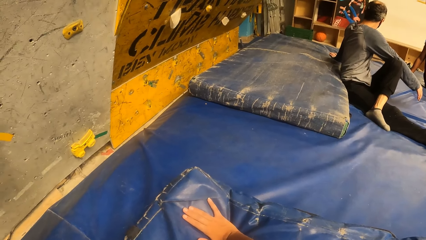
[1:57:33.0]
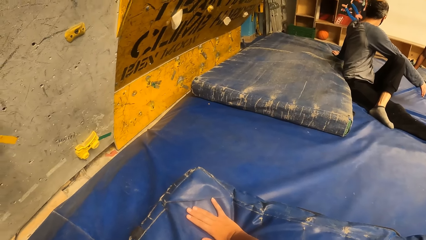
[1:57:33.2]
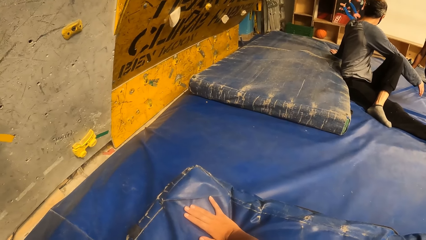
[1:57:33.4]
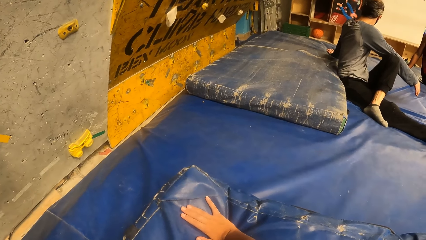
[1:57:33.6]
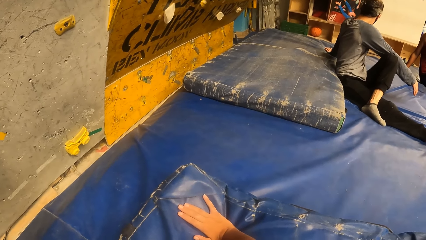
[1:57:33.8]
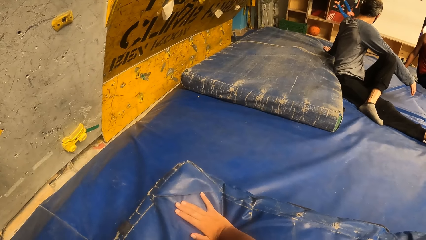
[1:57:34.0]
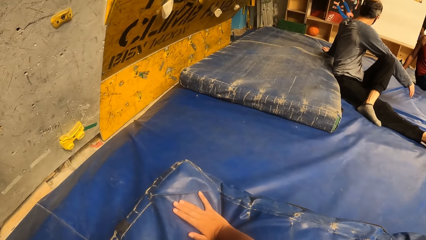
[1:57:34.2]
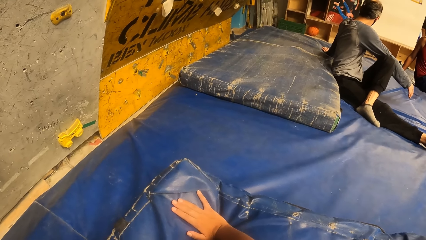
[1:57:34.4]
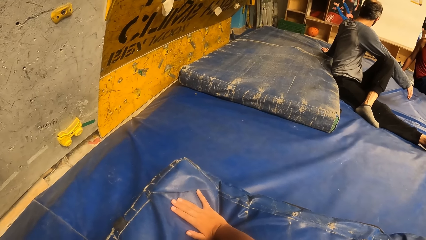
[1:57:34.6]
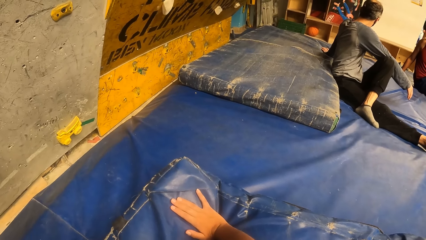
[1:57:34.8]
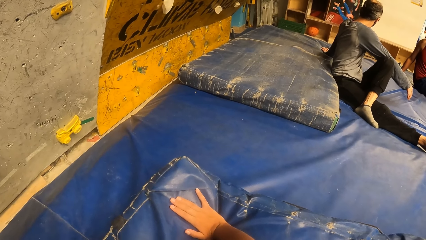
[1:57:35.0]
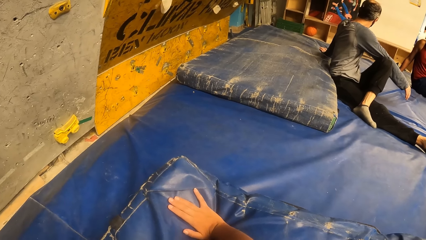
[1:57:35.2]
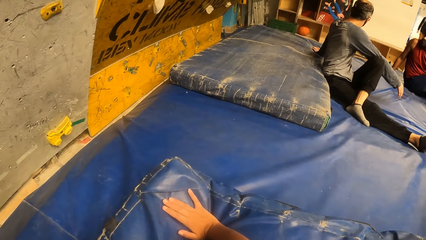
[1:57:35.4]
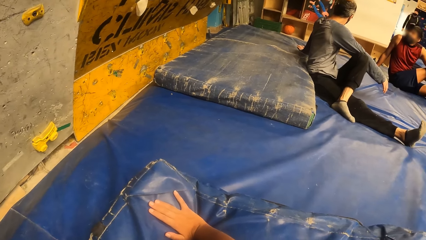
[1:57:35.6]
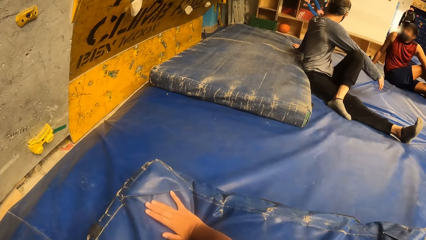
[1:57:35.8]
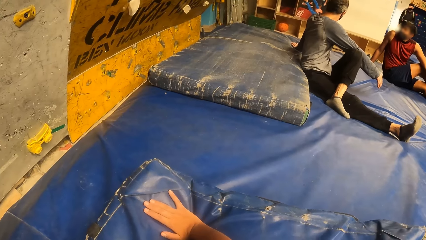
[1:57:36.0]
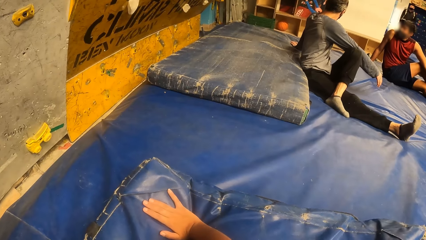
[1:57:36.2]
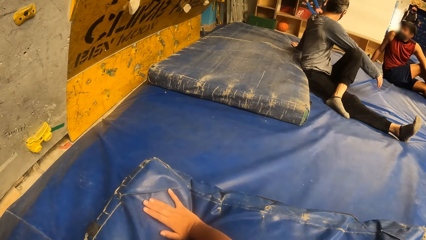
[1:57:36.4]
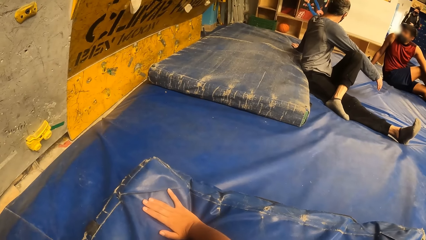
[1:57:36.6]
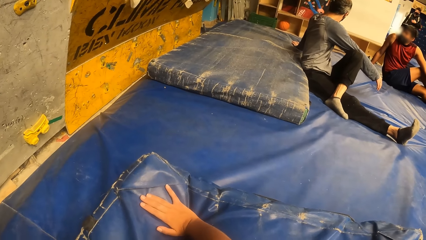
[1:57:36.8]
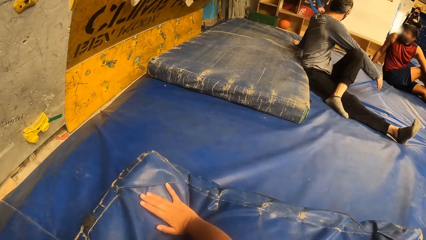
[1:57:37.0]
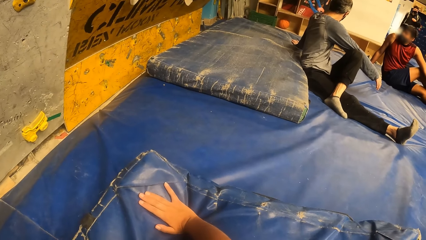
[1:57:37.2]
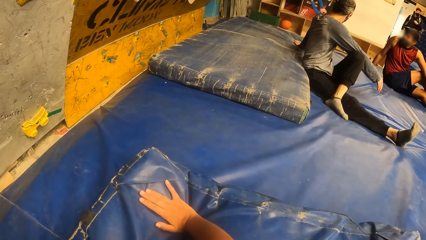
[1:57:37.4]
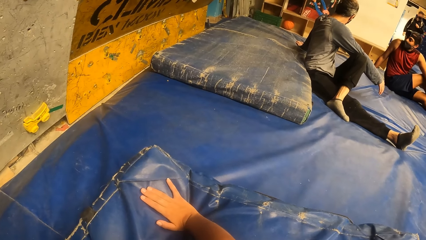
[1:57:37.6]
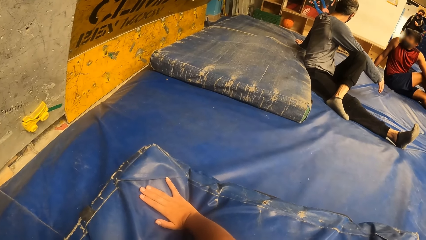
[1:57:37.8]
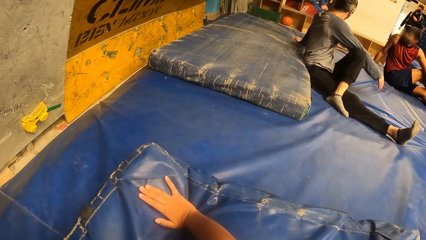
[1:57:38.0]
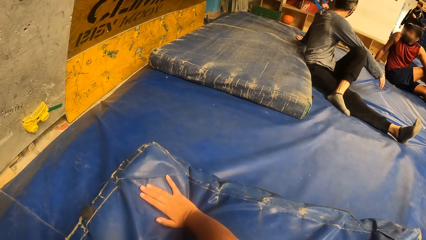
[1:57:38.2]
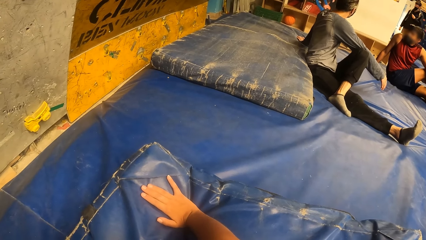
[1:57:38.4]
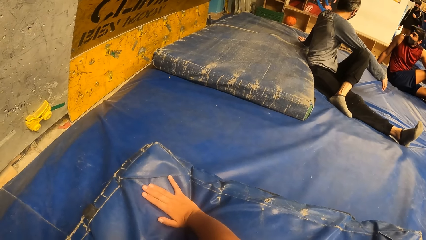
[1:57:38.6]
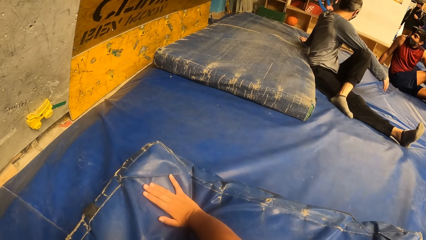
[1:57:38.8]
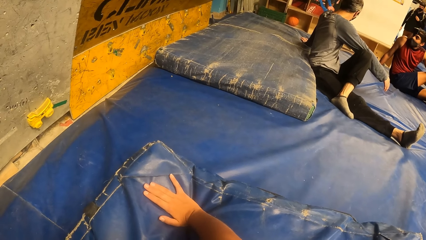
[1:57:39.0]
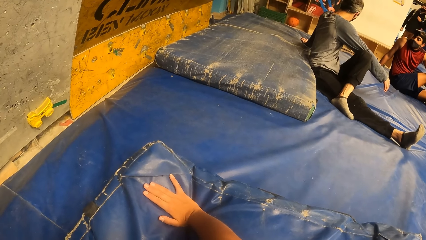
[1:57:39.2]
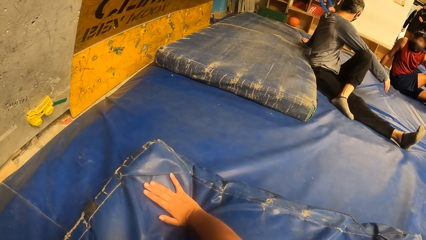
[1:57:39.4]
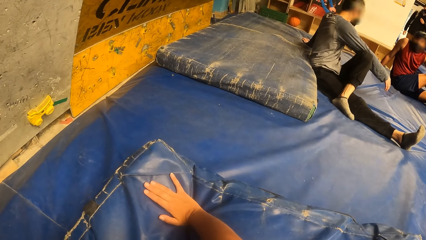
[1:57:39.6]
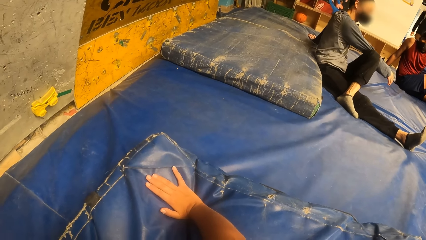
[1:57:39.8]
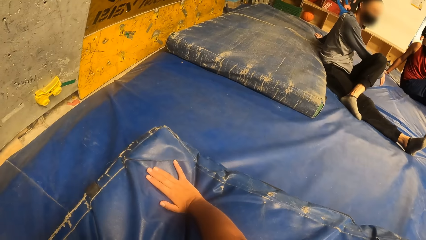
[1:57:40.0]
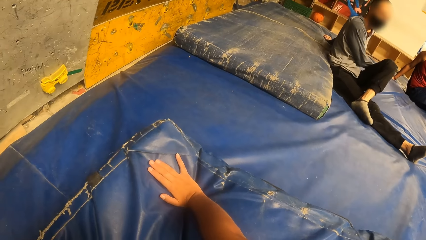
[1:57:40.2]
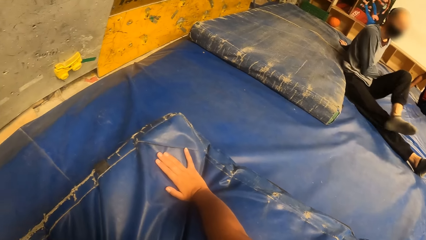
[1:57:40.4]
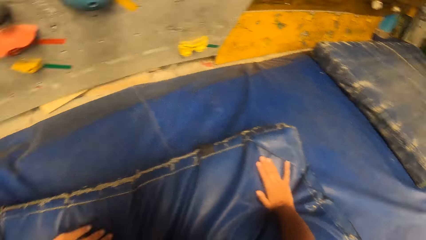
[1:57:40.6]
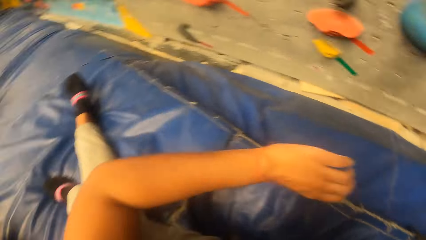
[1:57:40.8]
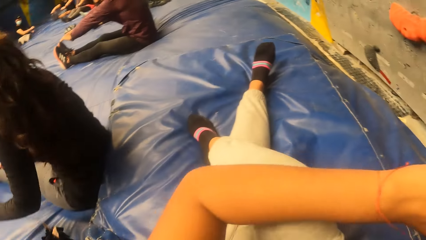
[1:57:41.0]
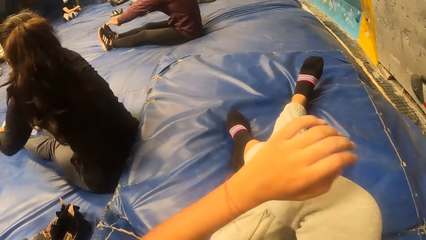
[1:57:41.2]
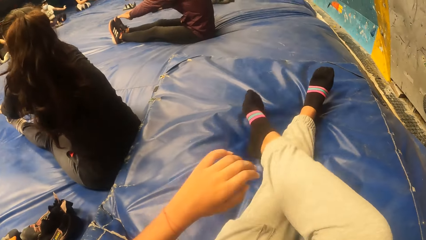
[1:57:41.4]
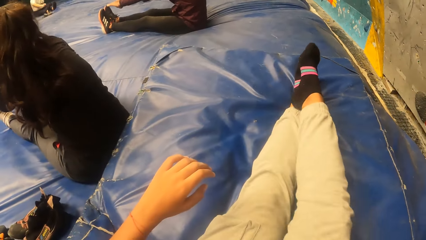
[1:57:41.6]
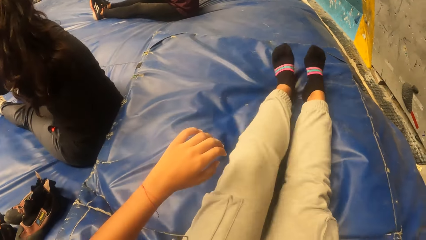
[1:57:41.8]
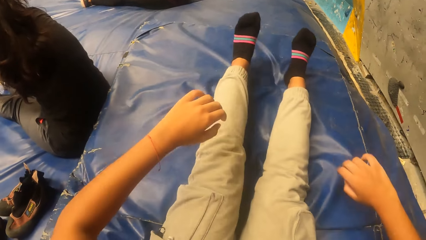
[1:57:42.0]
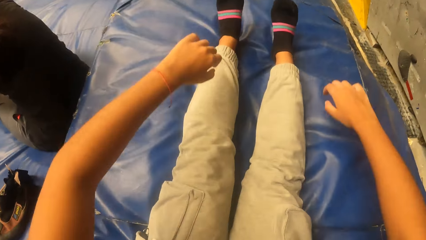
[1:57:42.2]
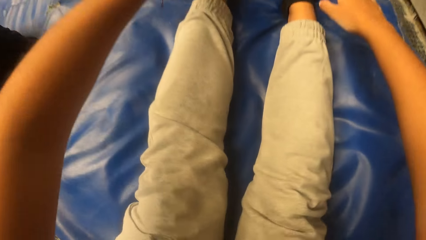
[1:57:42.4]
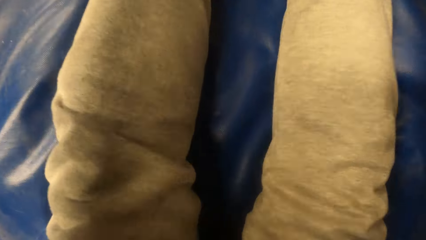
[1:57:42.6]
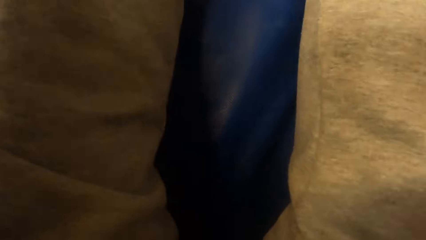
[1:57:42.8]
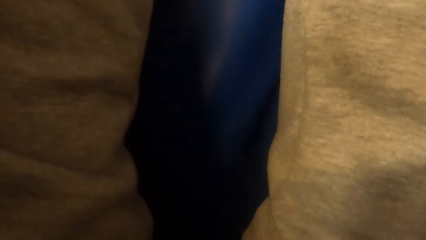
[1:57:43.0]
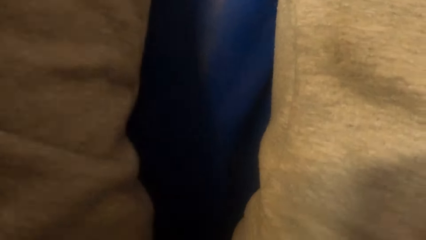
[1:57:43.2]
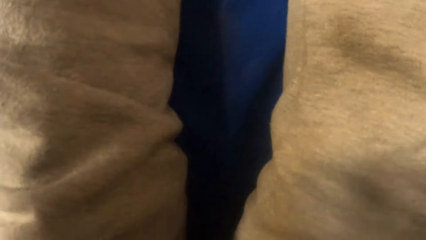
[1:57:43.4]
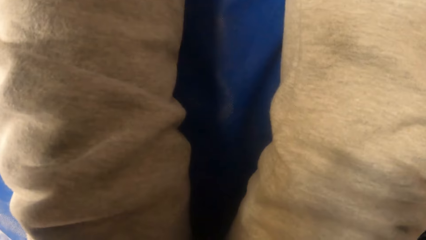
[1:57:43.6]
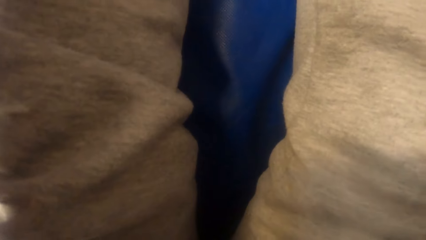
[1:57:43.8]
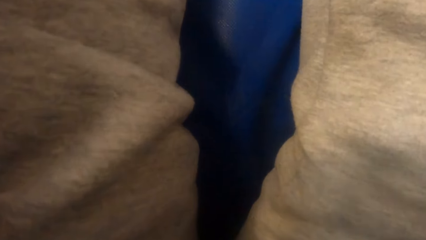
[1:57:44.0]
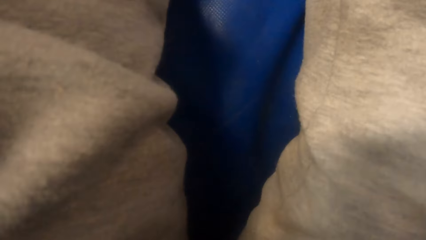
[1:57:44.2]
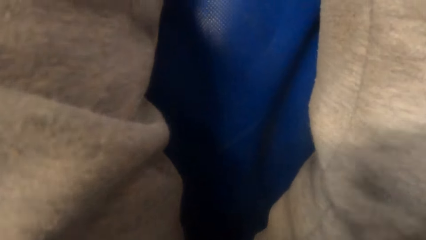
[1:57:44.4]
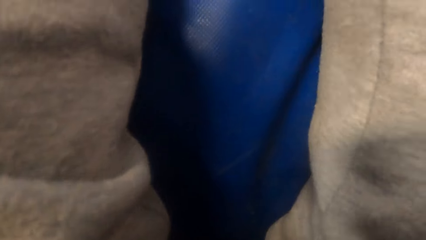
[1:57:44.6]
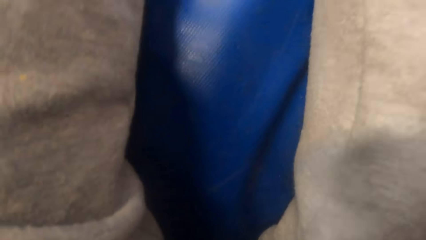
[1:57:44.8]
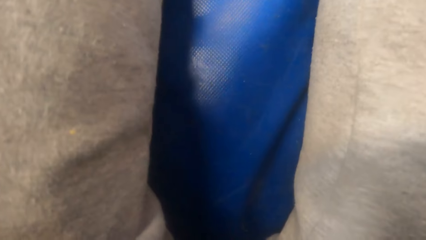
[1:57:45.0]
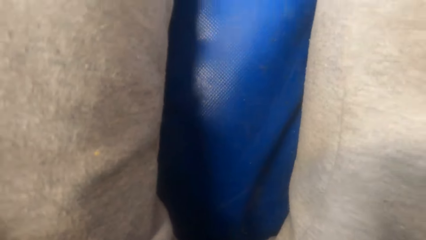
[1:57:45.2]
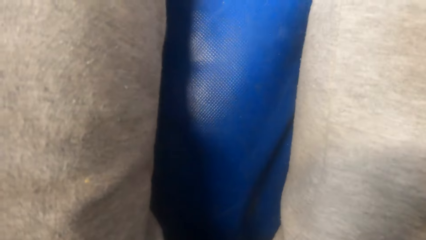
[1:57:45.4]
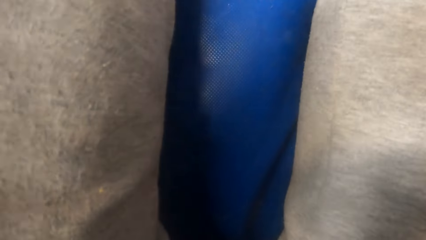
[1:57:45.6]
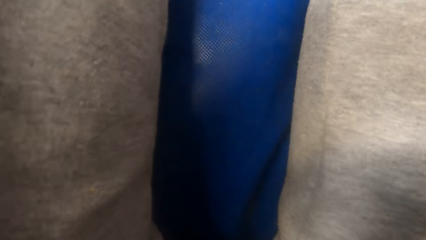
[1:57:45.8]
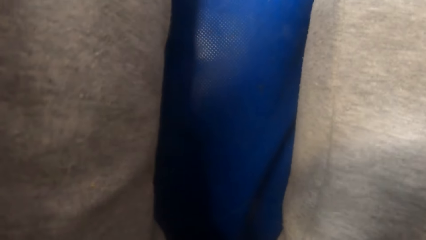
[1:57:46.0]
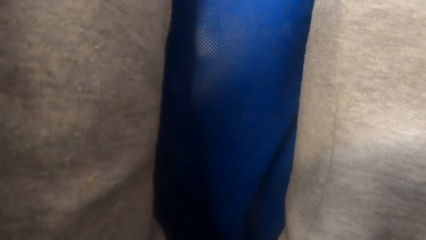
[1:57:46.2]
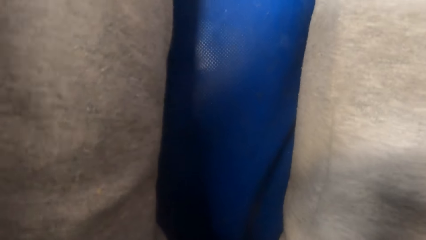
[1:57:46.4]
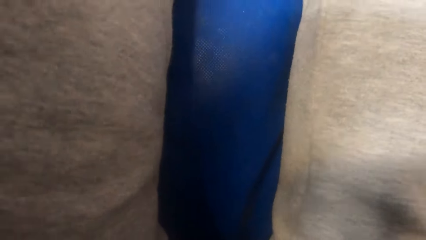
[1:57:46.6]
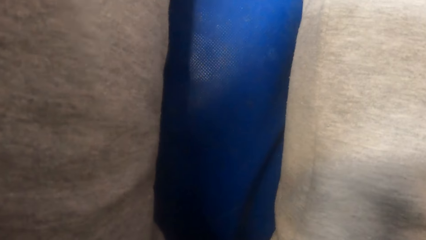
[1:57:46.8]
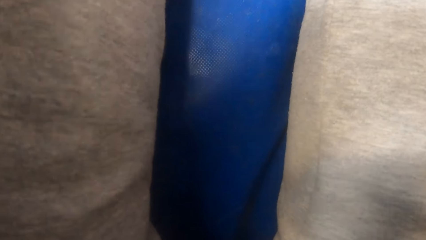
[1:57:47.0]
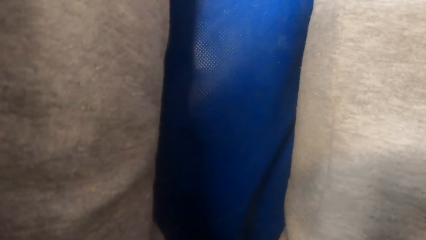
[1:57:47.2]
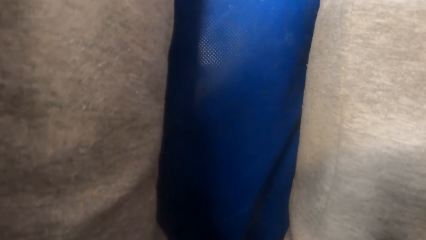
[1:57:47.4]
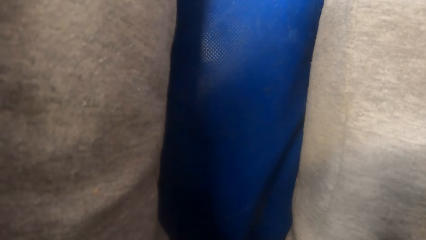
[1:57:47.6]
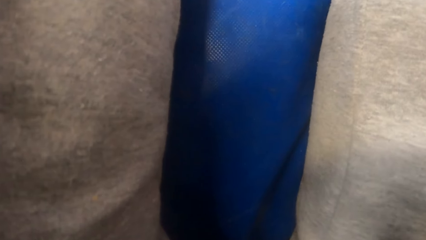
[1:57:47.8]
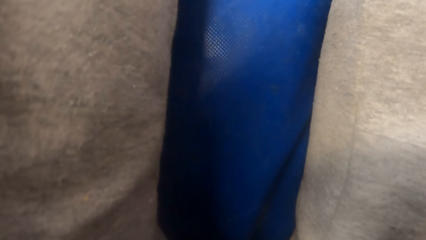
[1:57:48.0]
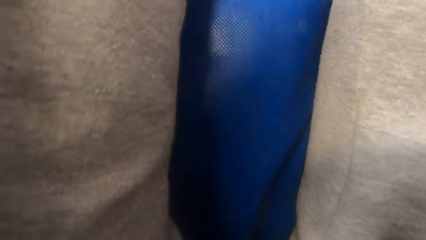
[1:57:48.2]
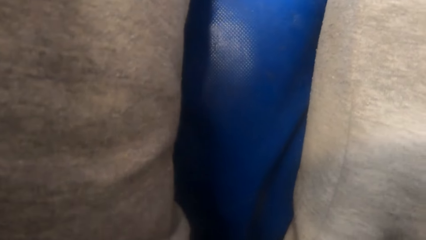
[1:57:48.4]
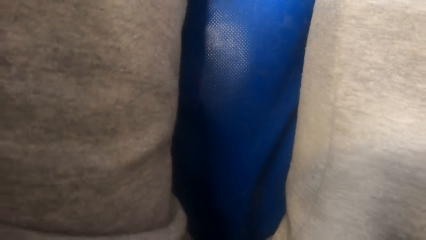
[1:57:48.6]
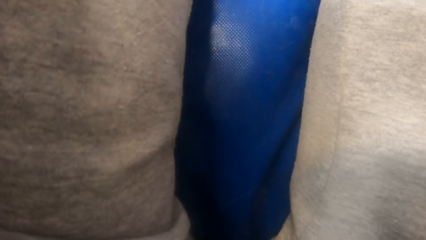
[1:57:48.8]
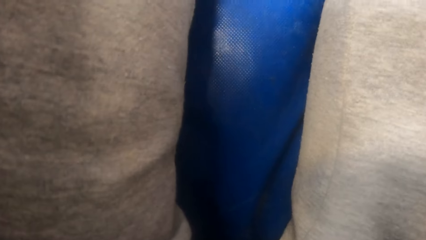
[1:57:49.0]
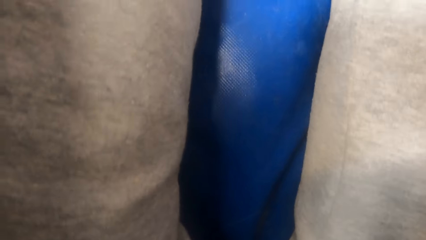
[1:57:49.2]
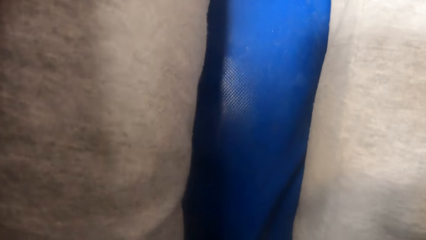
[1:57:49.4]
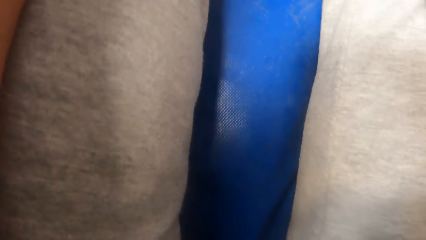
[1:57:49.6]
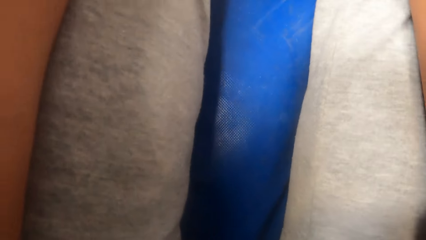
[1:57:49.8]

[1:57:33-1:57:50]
The camera wearer waves a hand in the air. They move the leg. They grasp the legs with both hands.
